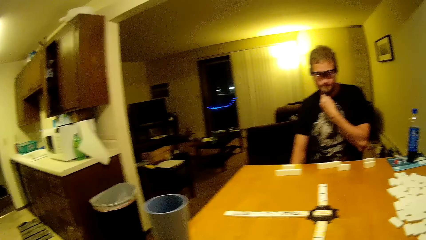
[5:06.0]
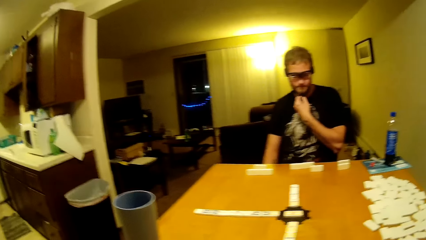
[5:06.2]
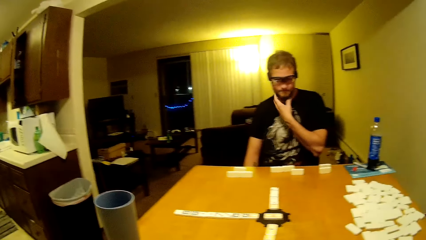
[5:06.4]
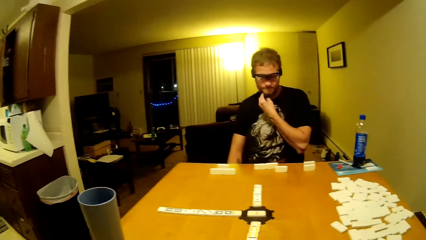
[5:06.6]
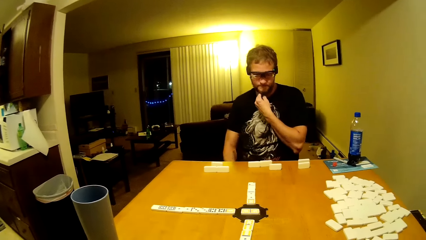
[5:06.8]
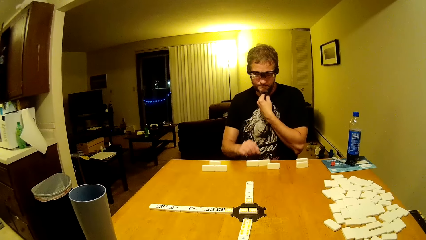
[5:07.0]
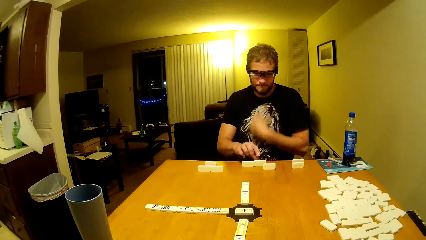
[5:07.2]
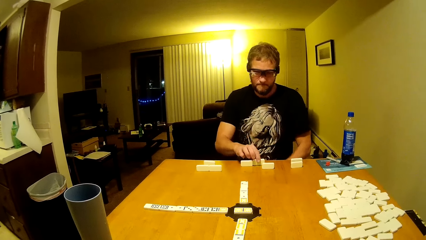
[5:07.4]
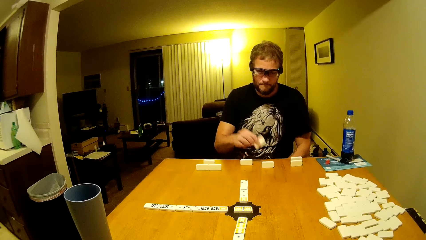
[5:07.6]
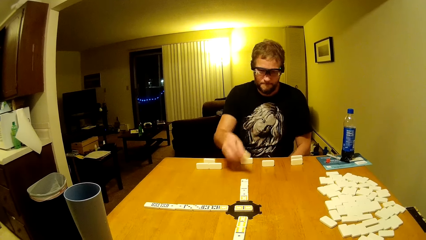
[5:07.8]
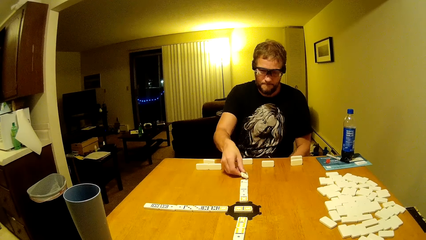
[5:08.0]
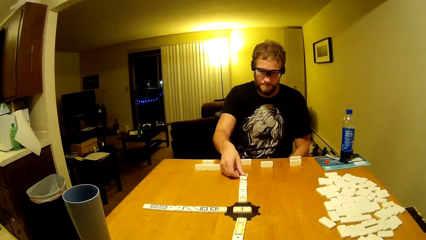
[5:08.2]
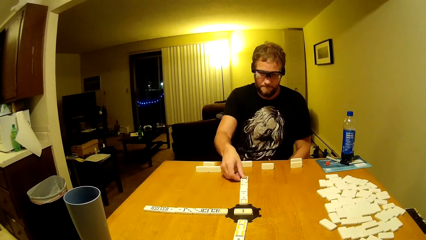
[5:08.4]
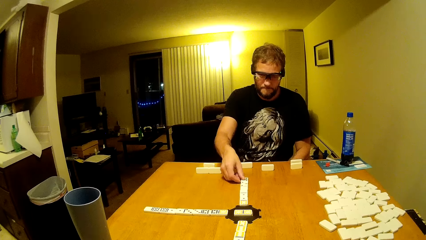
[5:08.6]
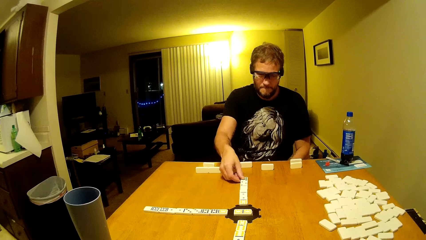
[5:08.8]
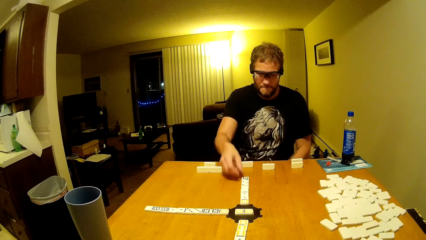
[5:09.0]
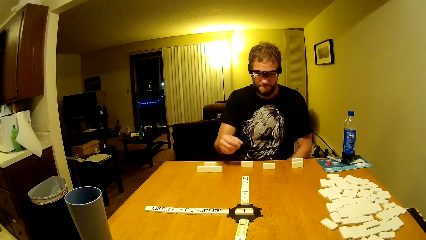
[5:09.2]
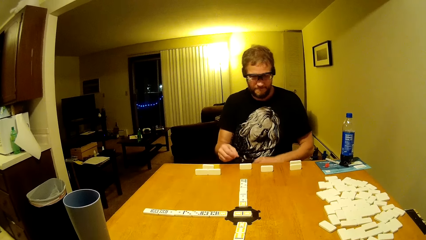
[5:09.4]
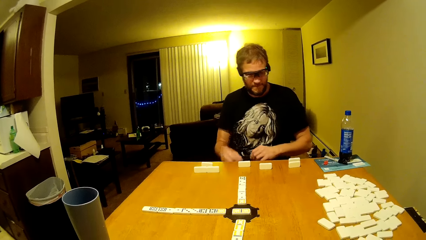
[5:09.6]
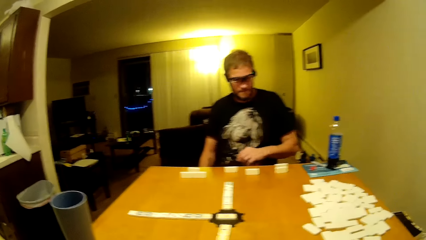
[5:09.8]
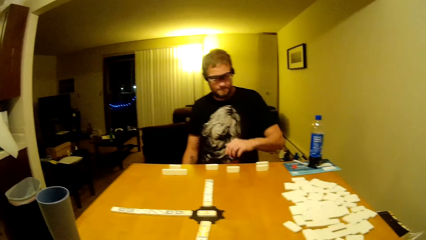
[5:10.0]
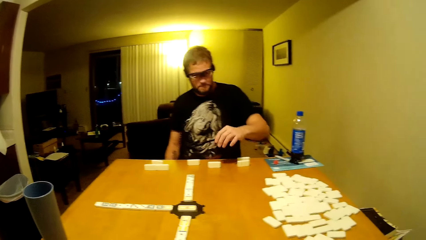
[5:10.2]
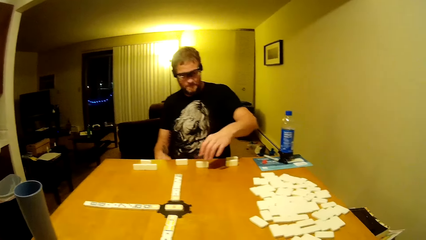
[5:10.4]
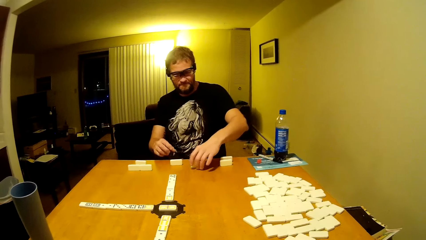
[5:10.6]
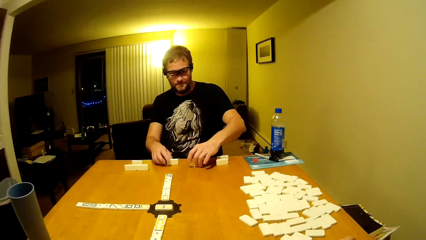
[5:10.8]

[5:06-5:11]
A man plays dominoes and puts his hand down.

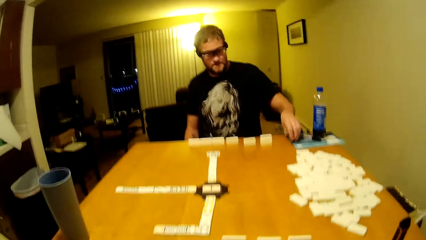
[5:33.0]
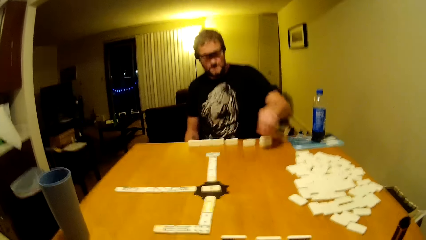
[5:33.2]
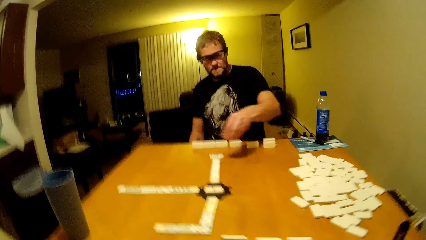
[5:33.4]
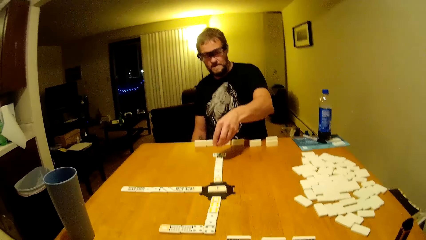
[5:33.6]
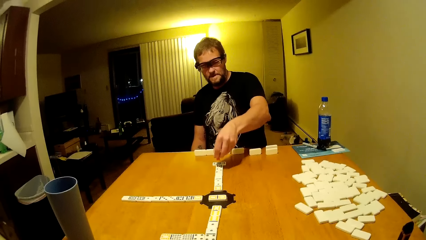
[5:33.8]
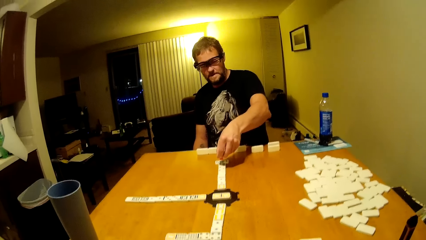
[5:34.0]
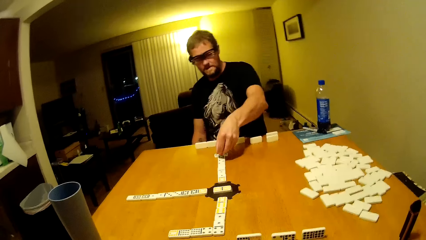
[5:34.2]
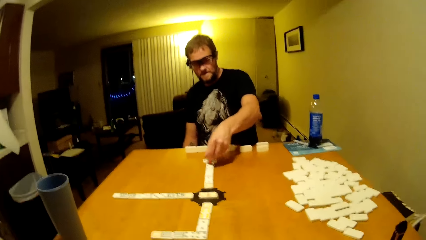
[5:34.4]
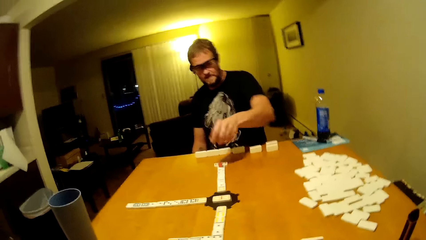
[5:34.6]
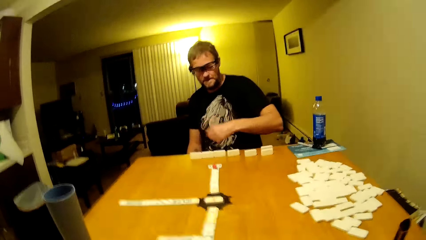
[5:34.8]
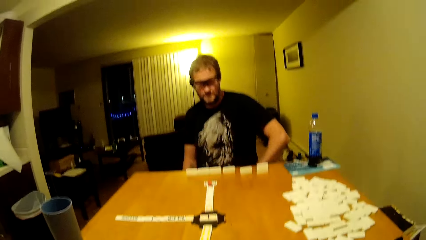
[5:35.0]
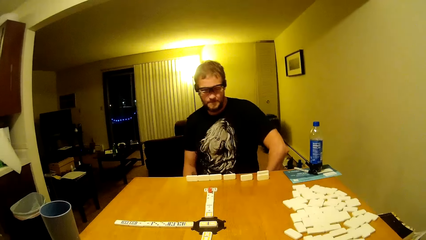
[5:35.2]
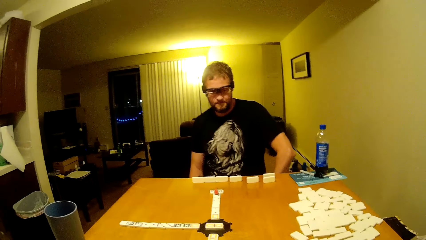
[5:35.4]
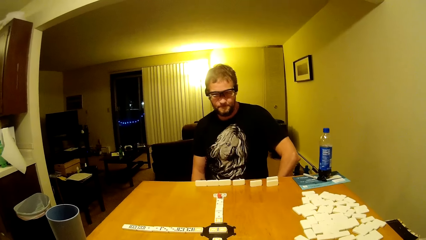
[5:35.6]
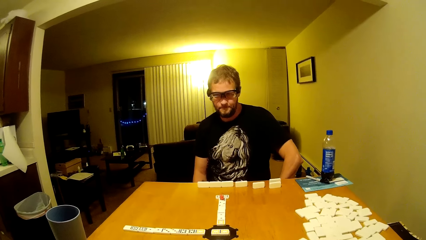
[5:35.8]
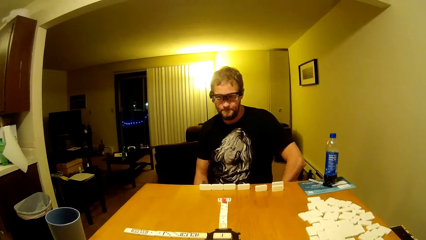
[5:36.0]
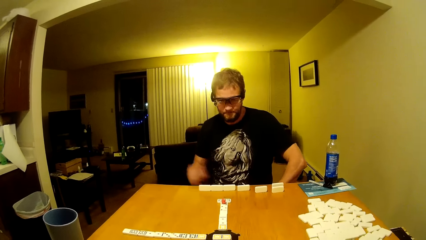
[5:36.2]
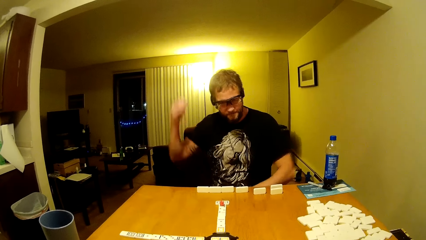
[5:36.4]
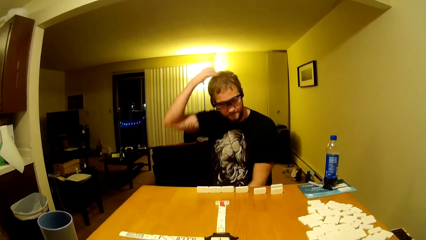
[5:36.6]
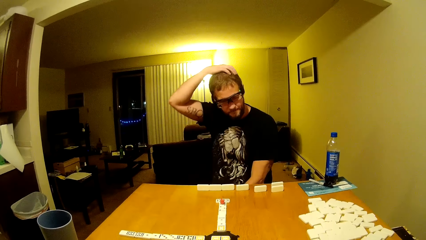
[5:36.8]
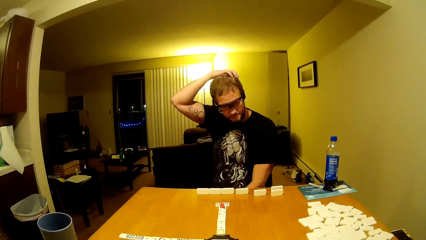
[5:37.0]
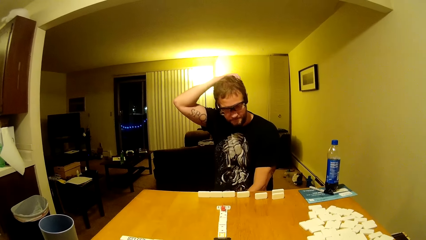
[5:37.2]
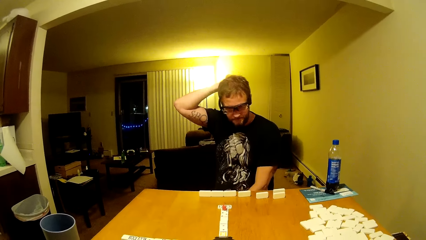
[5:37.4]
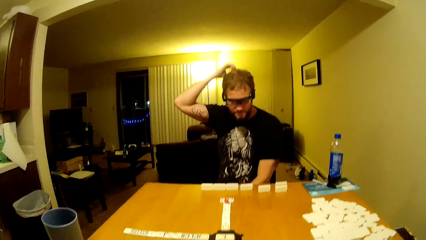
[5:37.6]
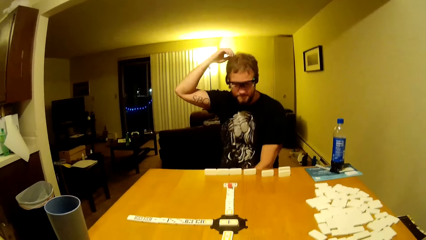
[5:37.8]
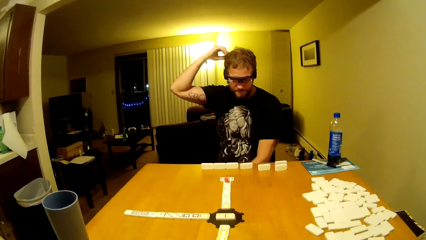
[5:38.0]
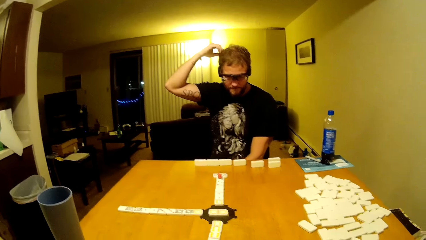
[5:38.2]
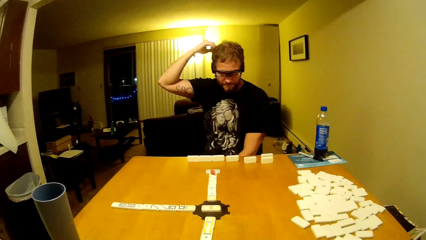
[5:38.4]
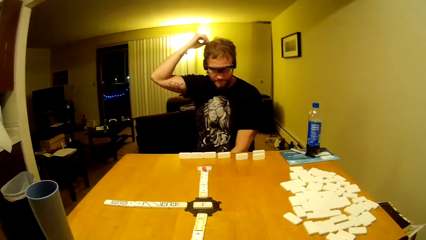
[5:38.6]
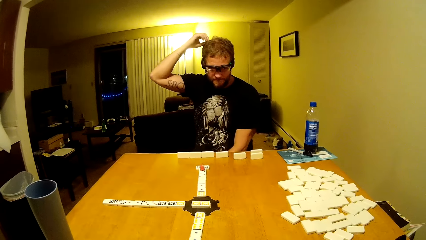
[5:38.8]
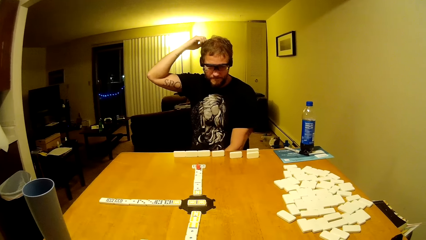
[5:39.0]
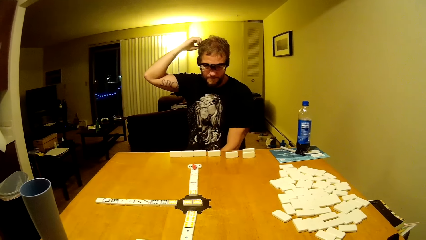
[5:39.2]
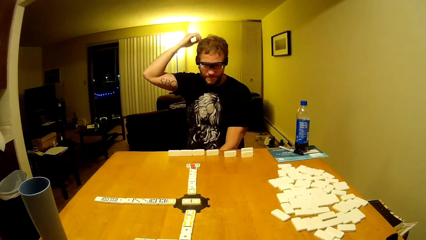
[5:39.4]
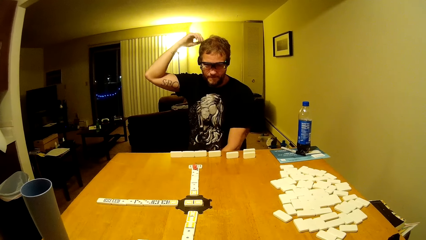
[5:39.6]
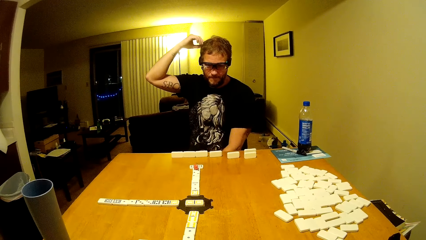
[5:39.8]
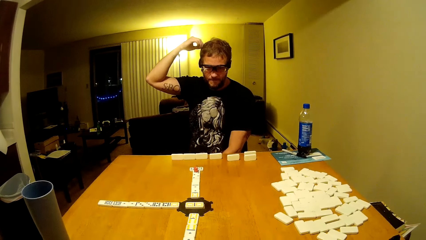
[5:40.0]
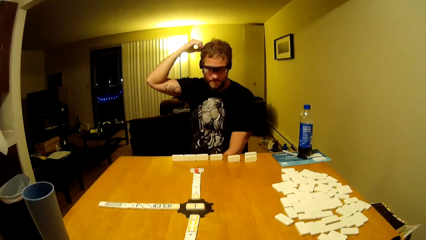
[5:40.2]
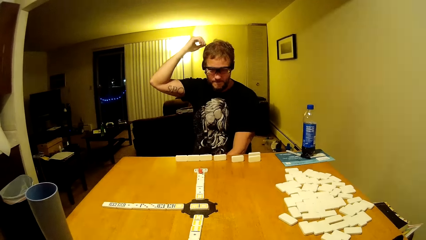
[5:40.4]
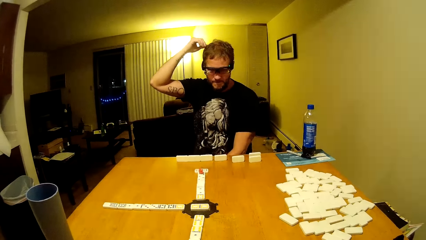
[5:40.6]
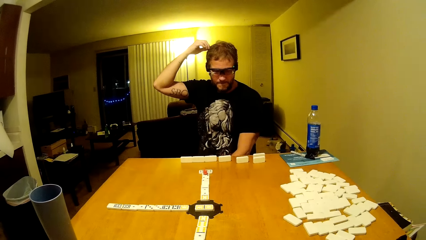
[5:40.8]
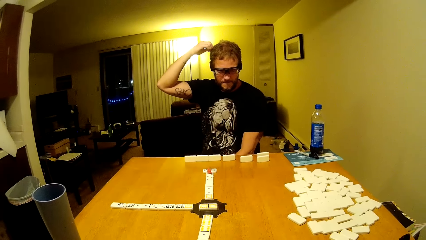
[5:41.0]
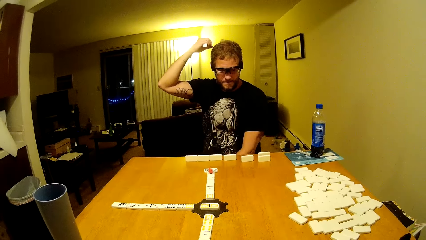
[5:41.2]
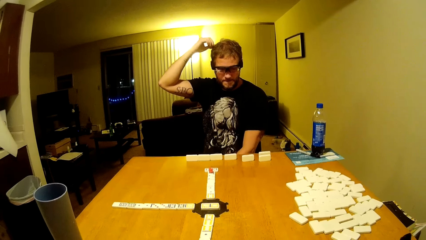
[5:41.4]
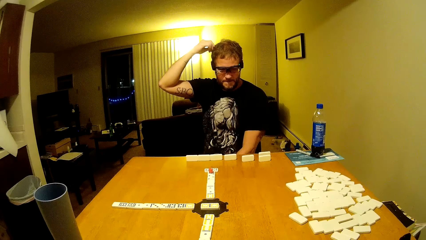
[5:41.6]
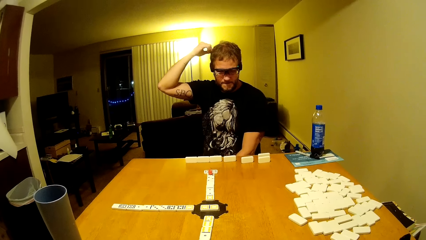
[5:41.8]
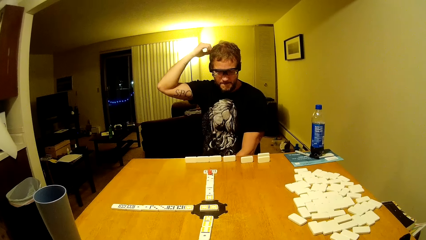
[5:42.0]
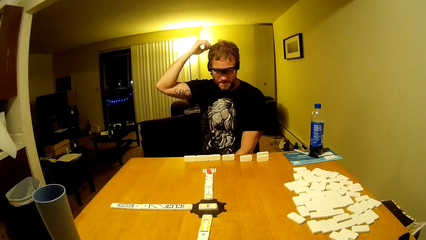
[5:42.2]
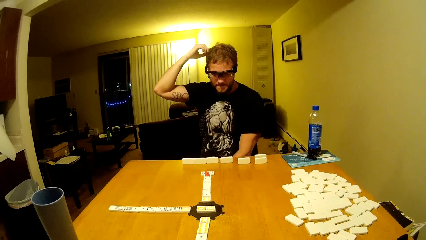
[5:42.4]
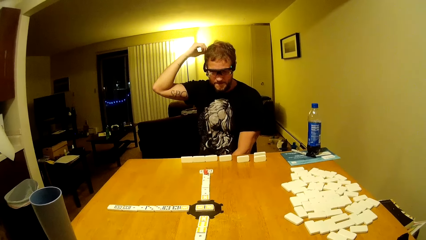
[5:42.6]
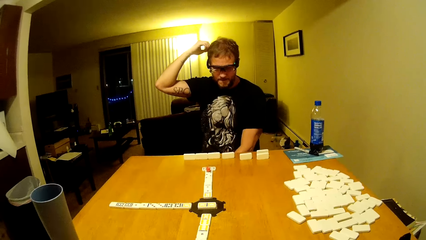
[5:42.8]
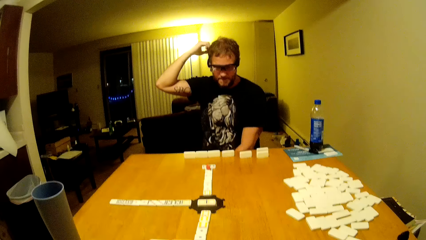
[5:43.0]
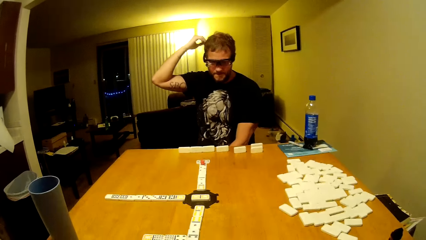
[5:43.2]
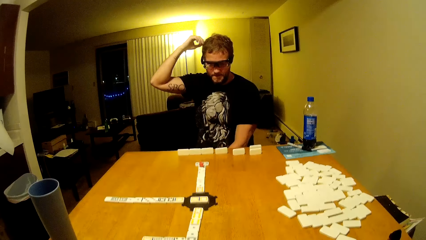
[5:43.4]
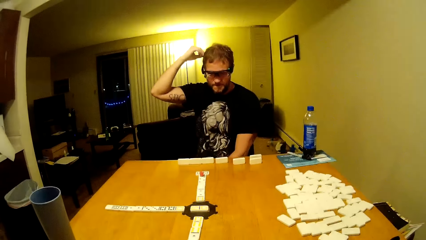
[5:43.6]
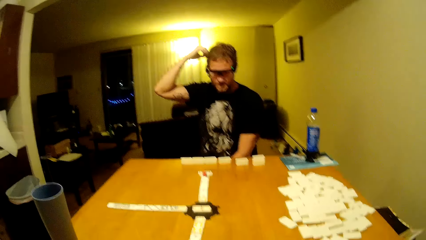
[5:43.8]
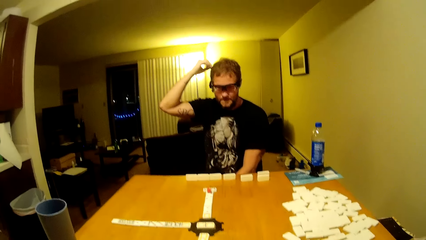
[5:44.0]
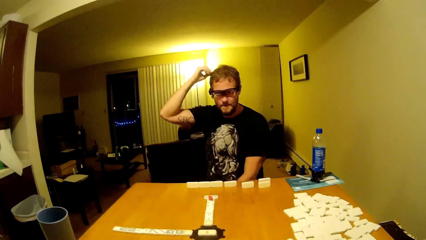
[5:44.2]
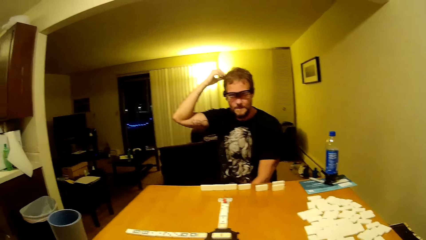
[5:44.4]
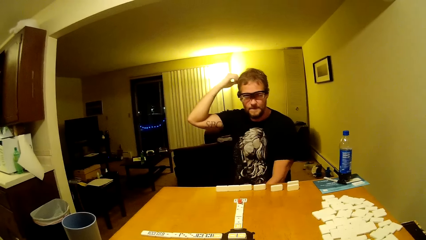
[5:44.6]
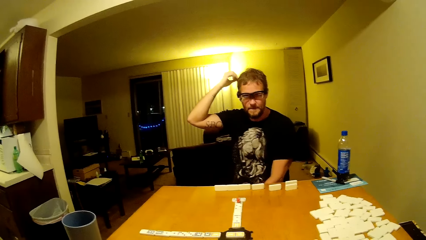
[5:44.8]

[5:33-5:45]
The camera wearer arranges the dominoes. A man plays the dominoes, touches the head, and puts his hands down.
